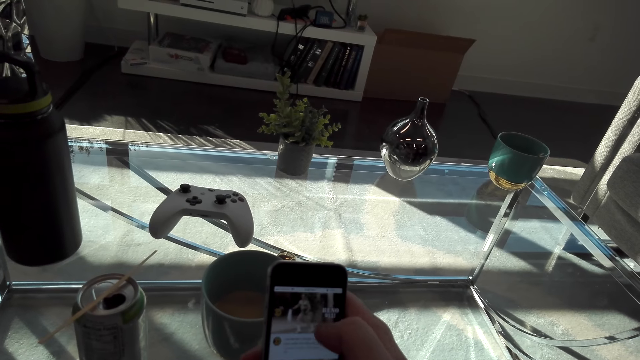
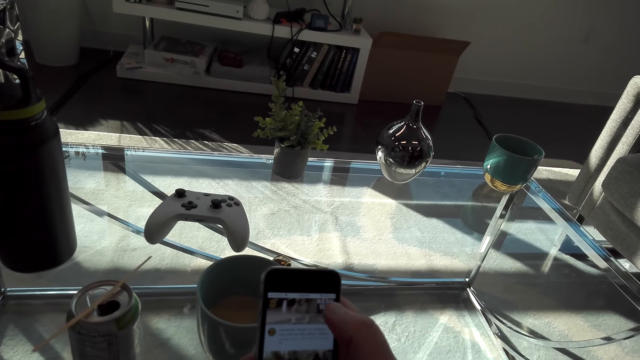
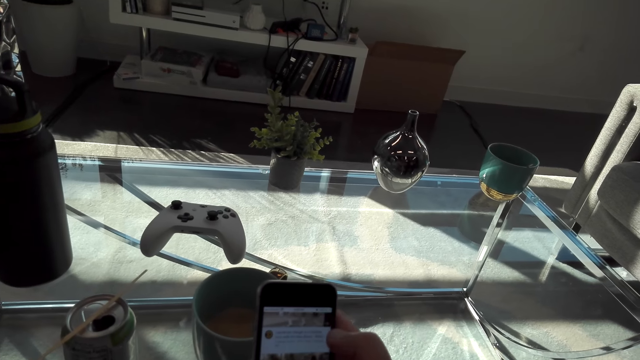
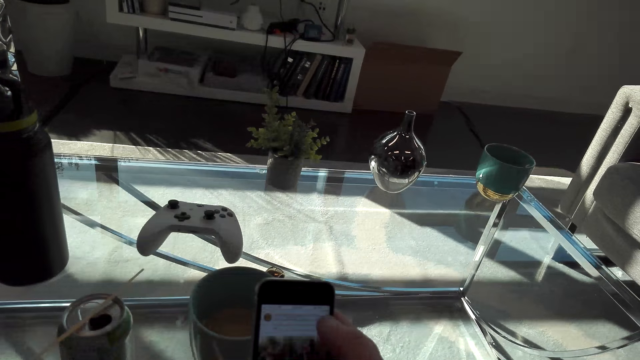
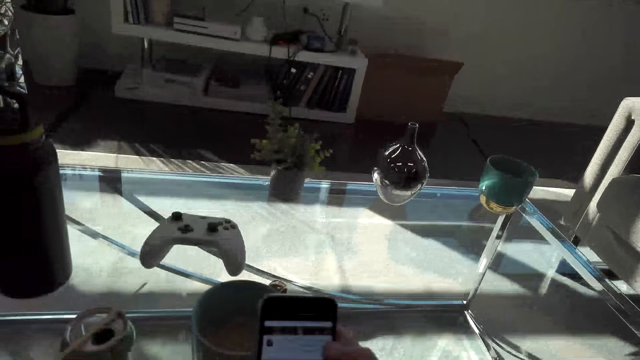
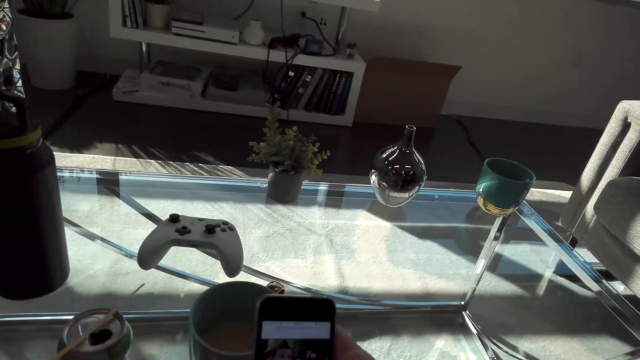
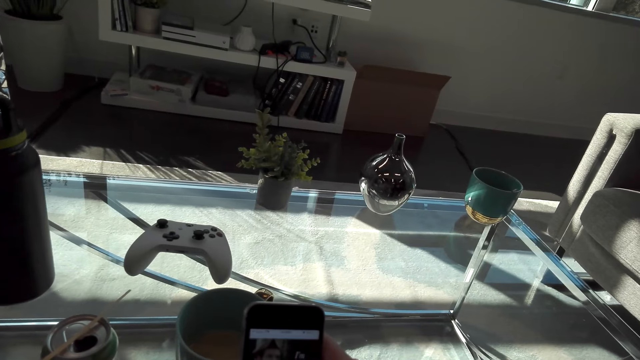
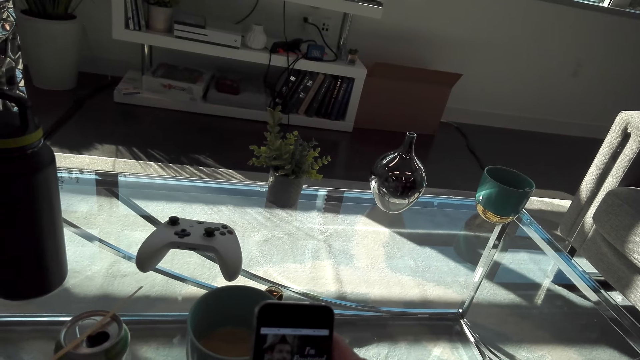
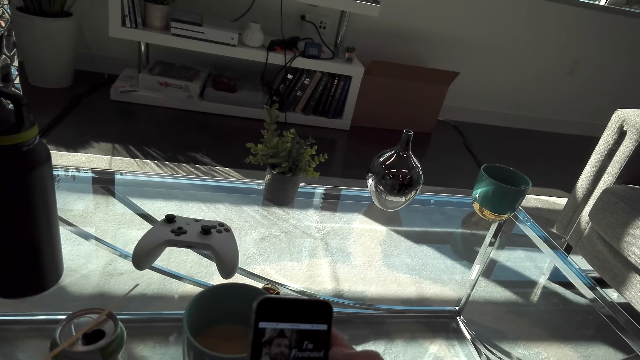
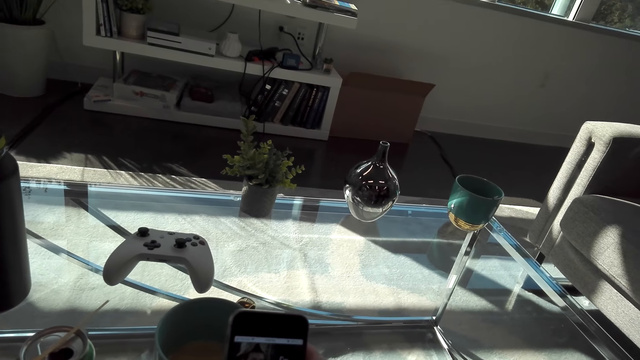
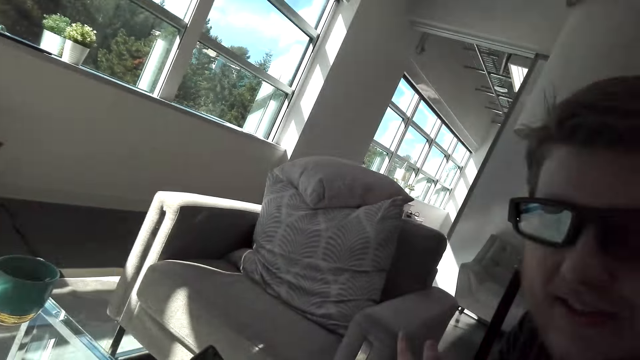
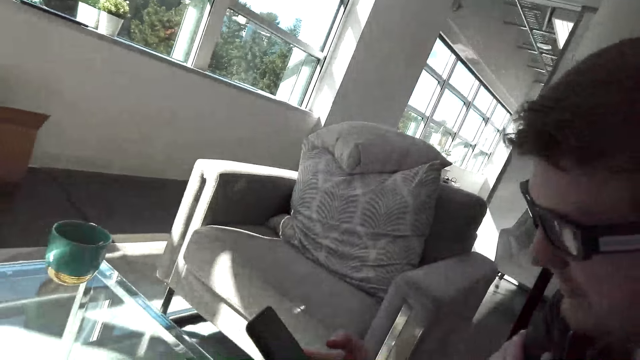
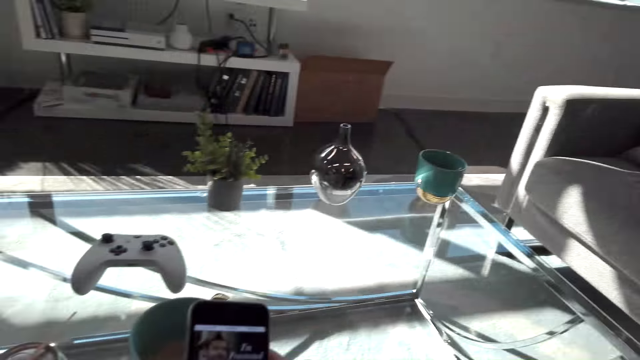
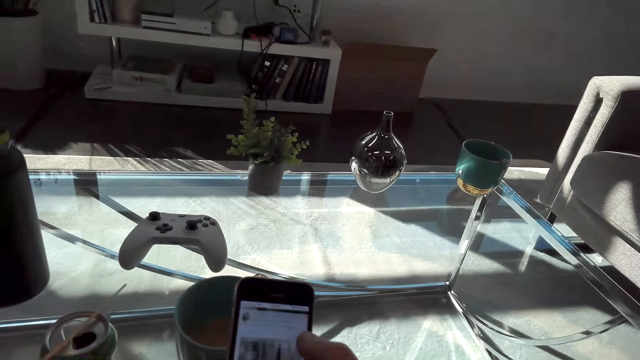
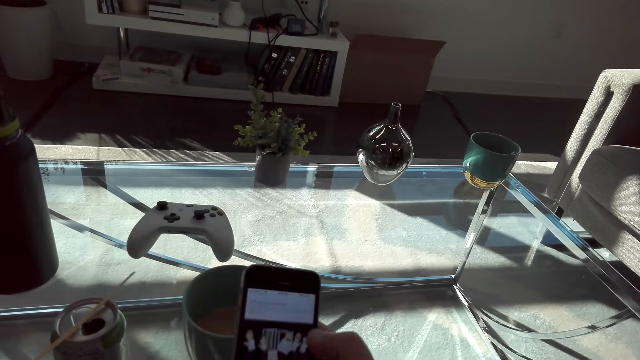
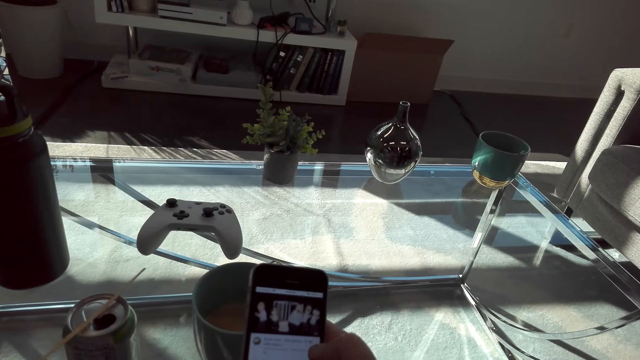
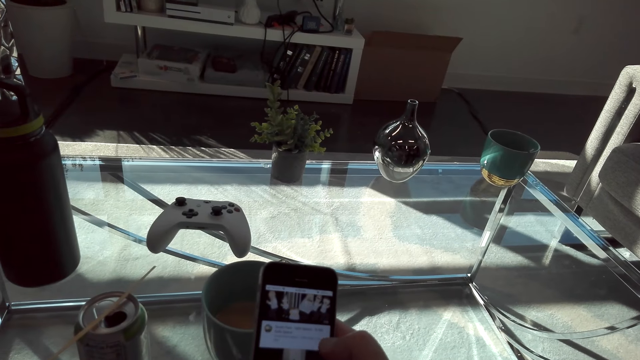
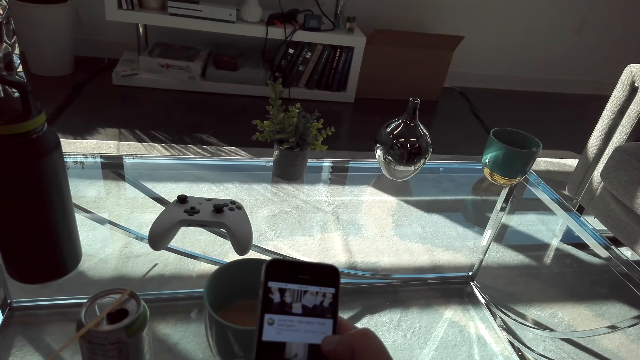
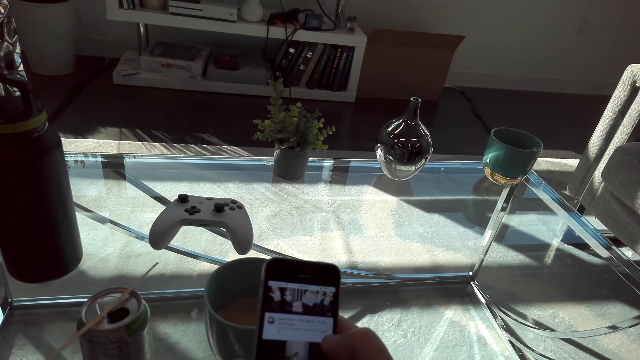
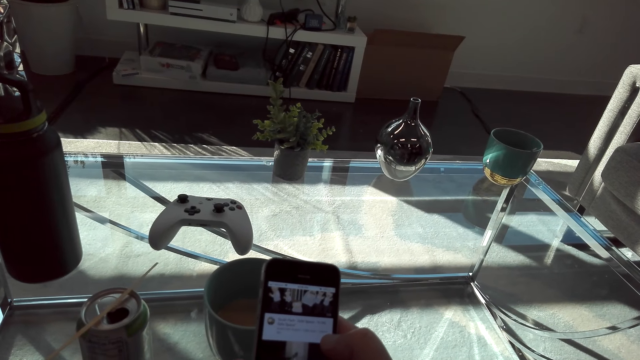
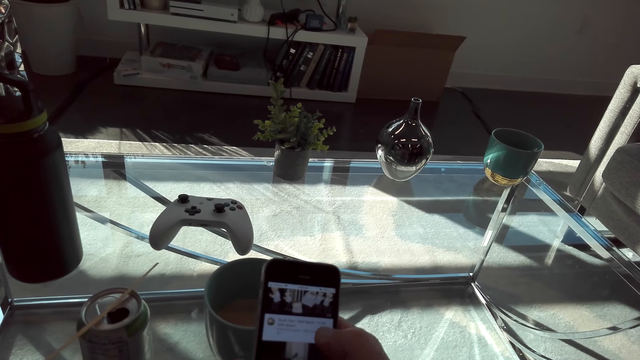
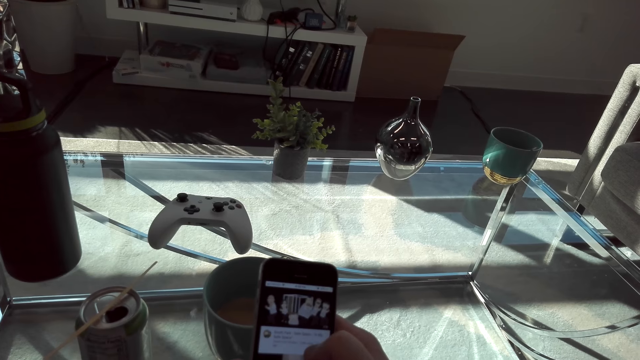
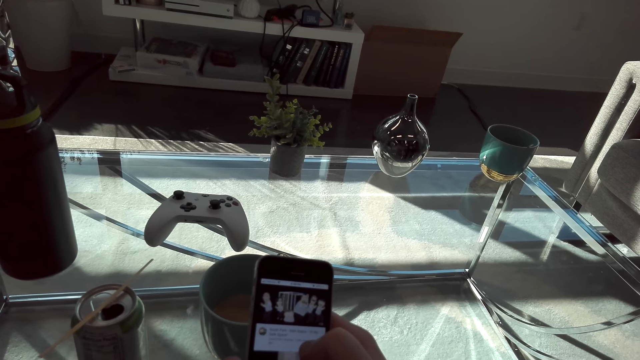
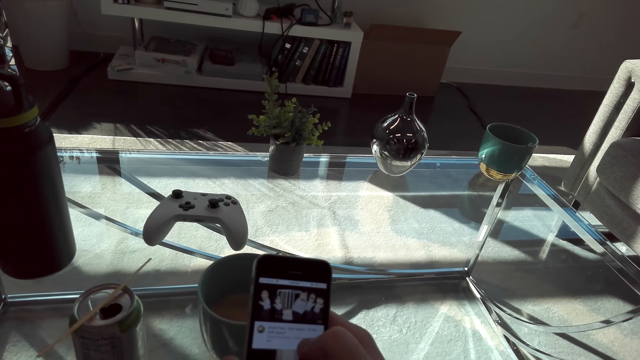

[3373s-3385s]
A person looks at the phone.

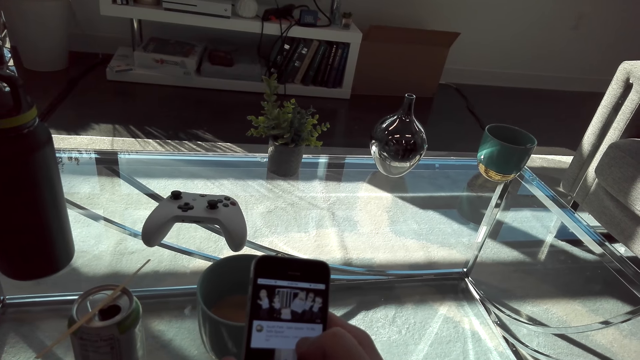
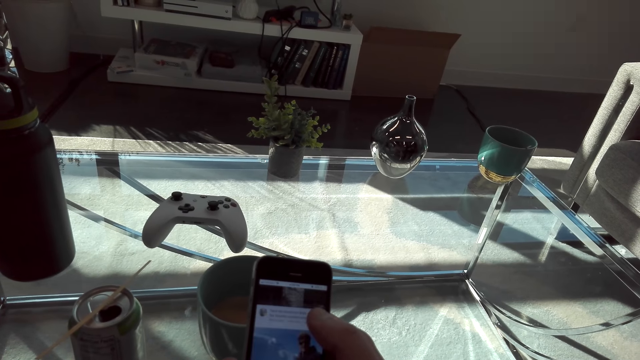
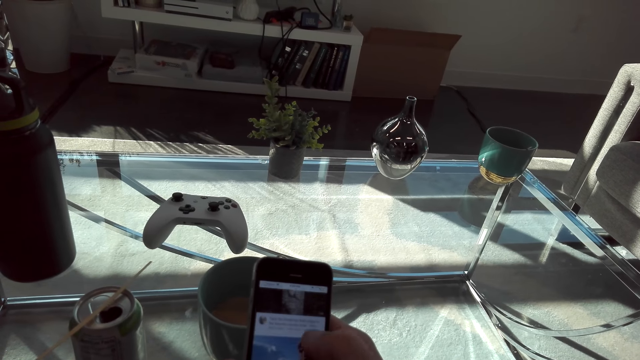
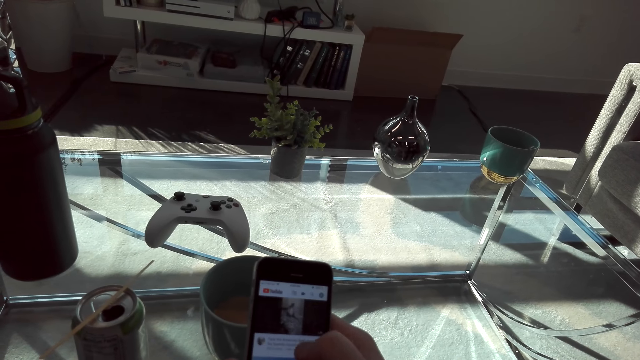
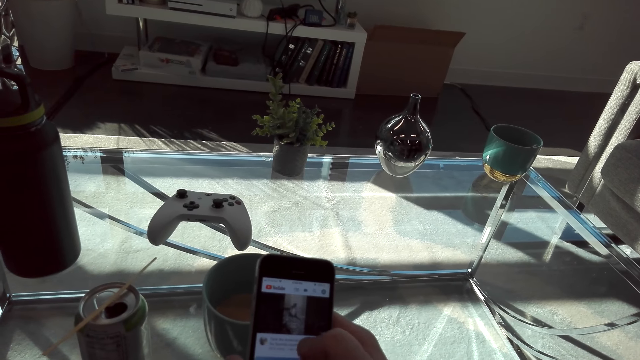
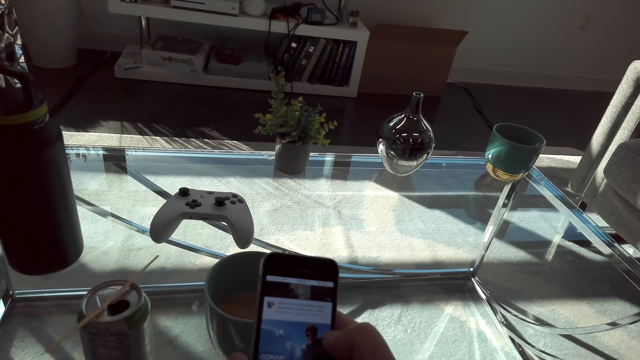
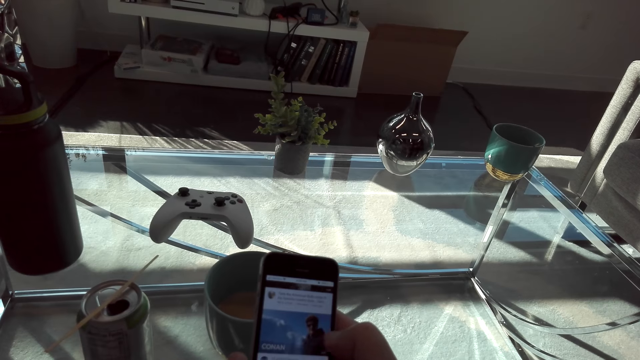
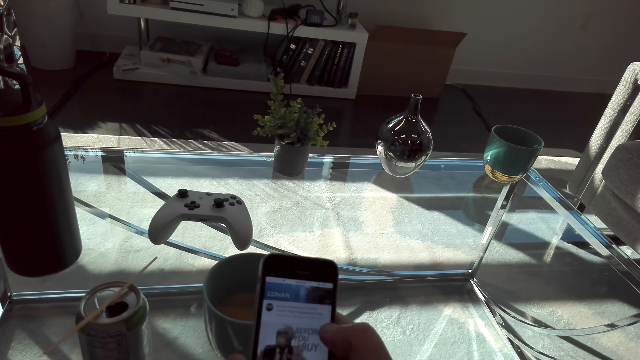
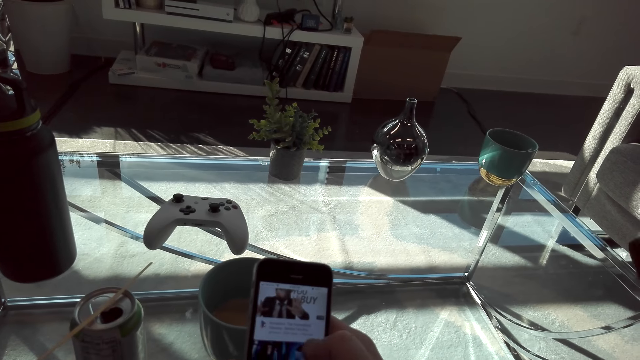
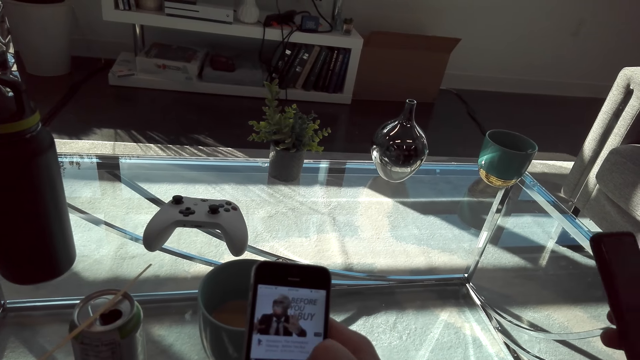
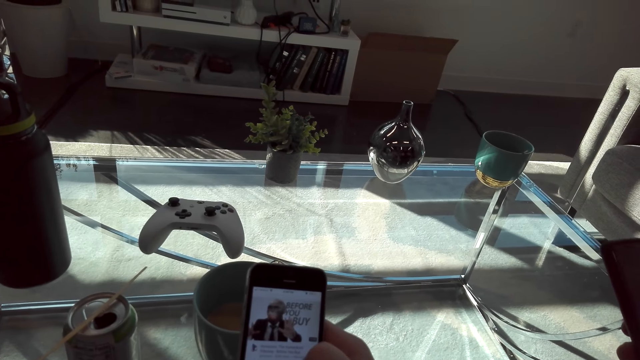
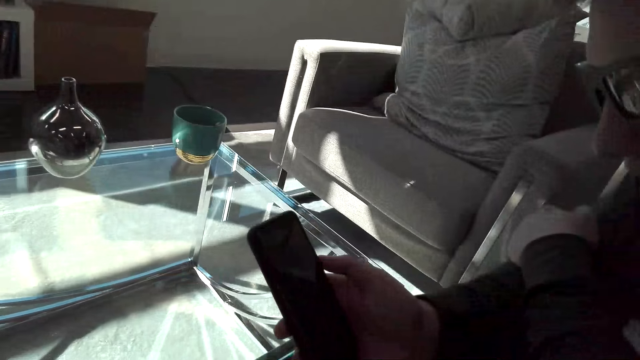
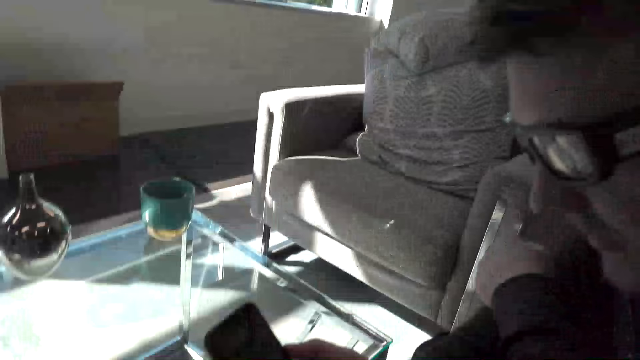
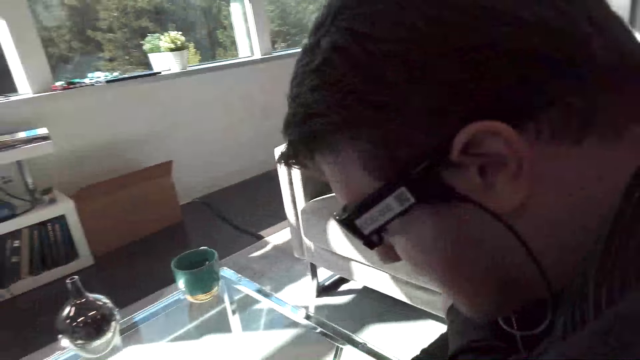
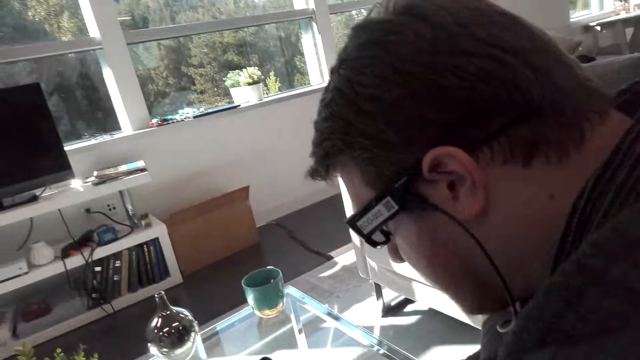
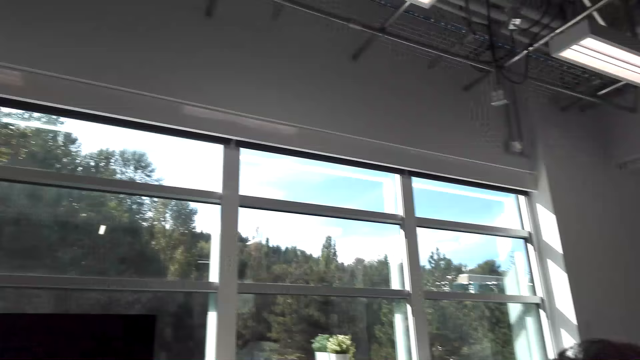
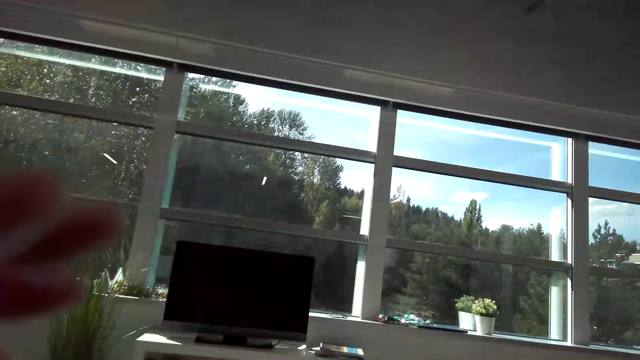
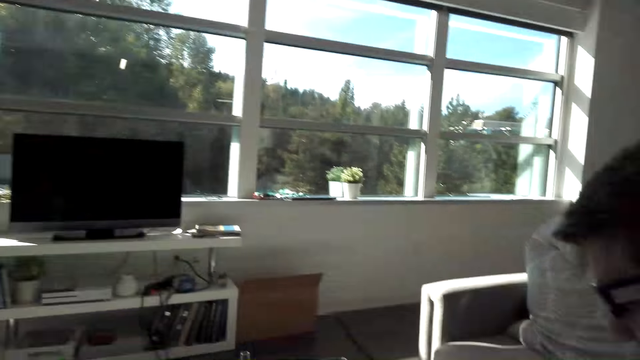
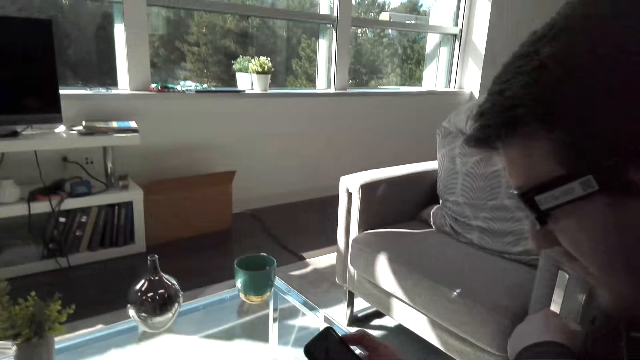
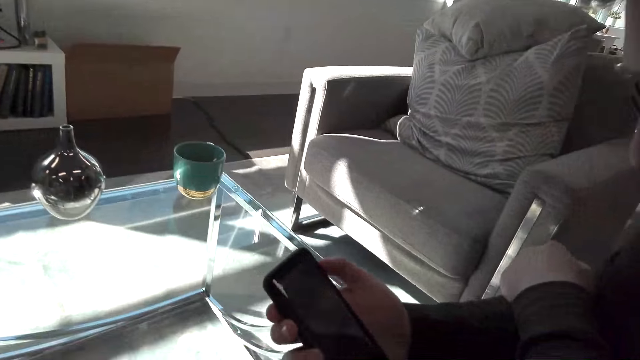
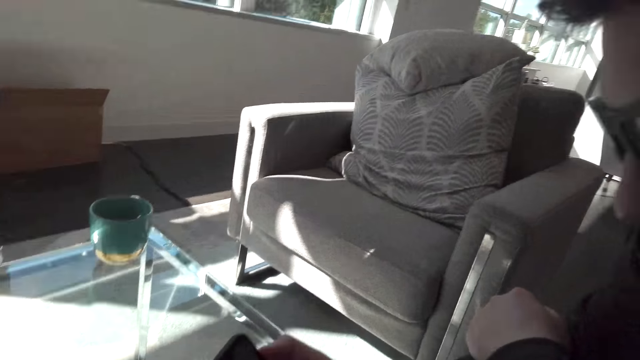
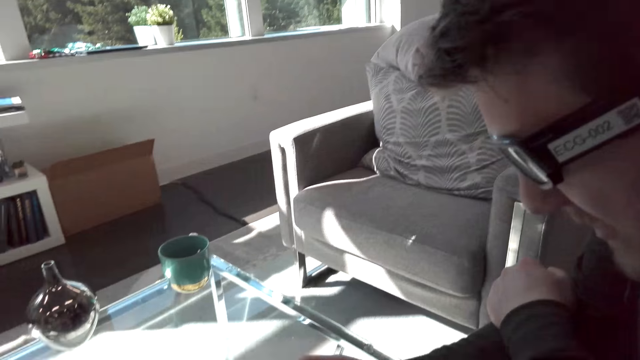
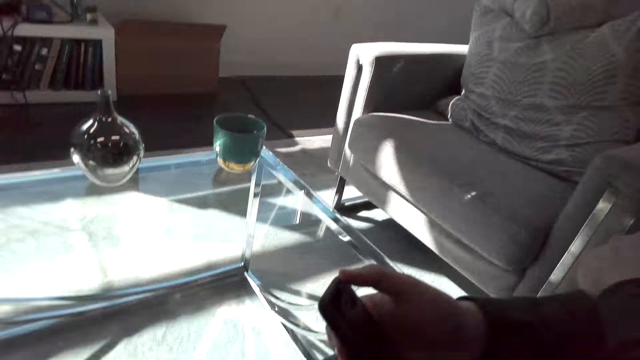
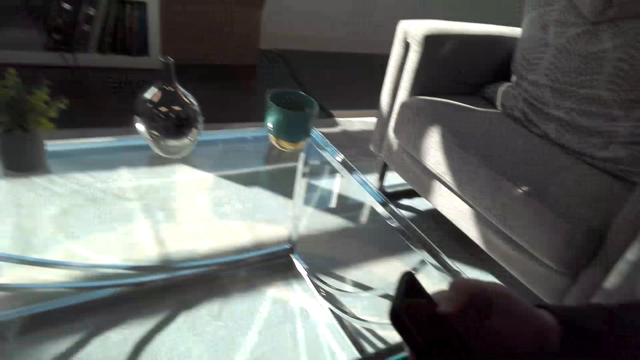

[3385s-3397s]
The camera wearer lifts a hand.
